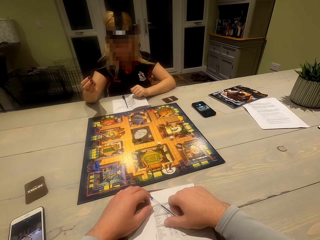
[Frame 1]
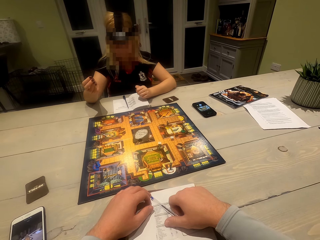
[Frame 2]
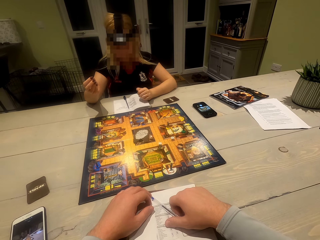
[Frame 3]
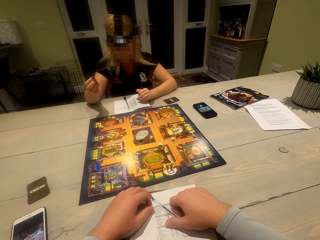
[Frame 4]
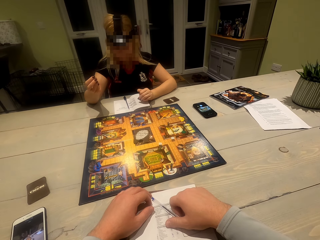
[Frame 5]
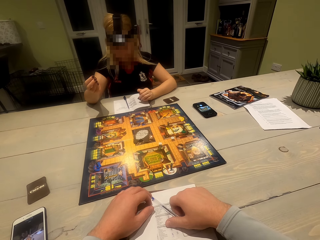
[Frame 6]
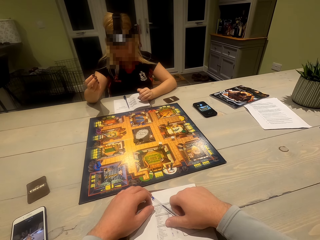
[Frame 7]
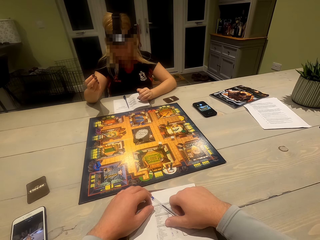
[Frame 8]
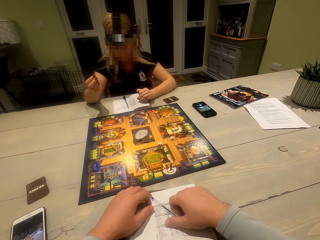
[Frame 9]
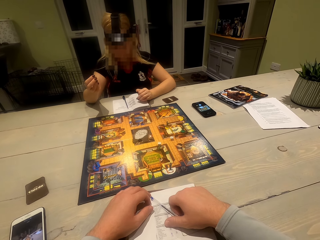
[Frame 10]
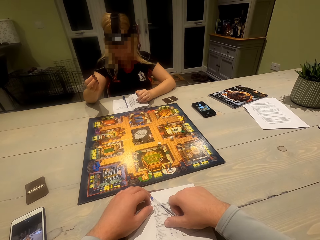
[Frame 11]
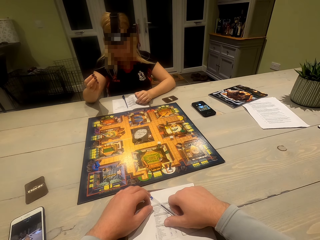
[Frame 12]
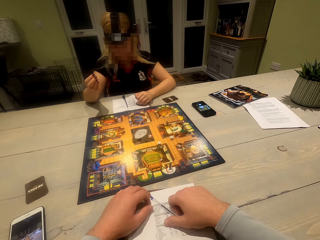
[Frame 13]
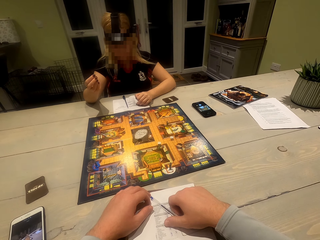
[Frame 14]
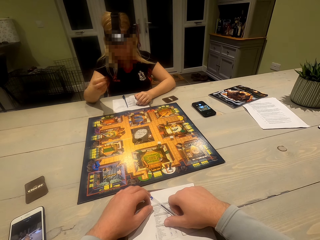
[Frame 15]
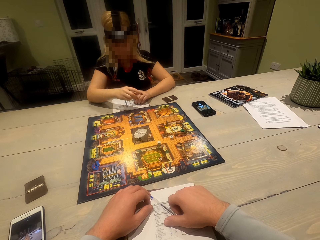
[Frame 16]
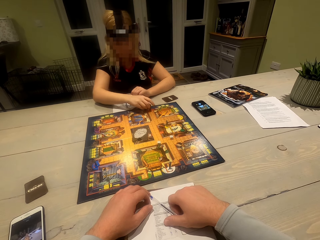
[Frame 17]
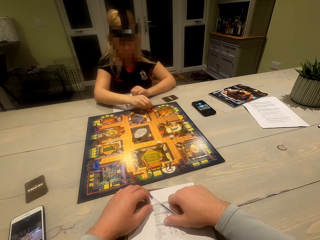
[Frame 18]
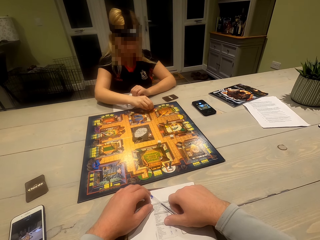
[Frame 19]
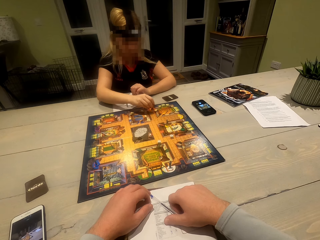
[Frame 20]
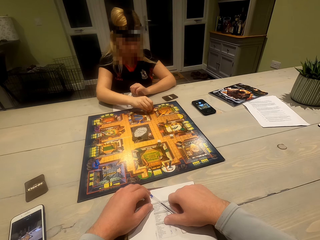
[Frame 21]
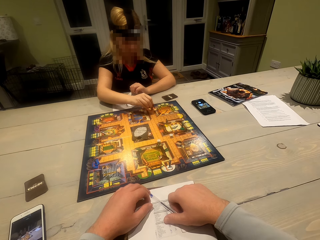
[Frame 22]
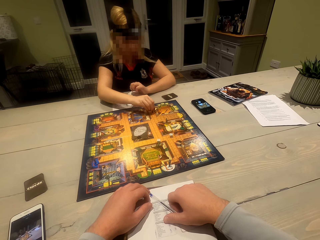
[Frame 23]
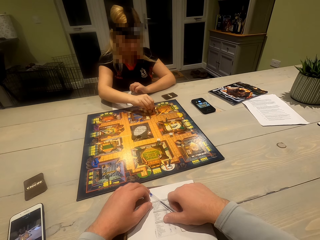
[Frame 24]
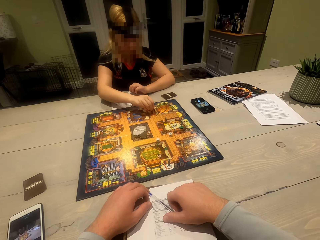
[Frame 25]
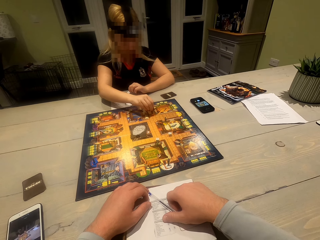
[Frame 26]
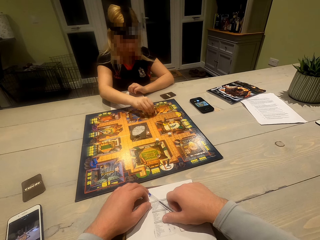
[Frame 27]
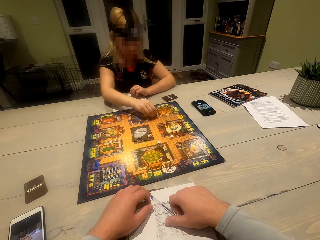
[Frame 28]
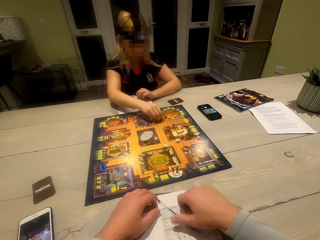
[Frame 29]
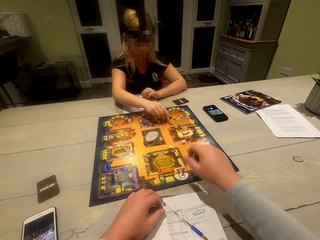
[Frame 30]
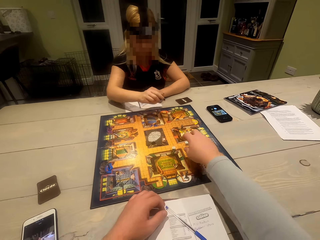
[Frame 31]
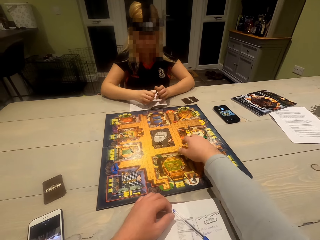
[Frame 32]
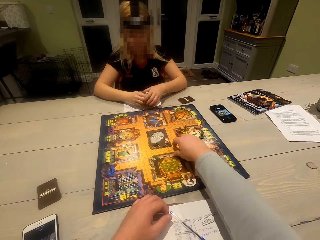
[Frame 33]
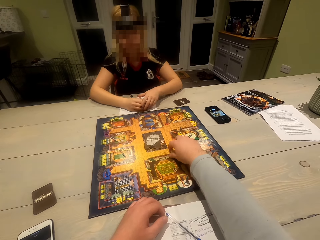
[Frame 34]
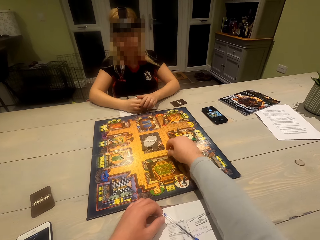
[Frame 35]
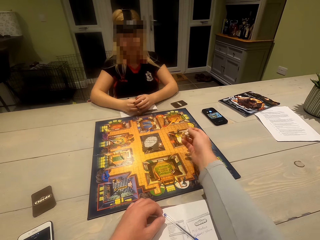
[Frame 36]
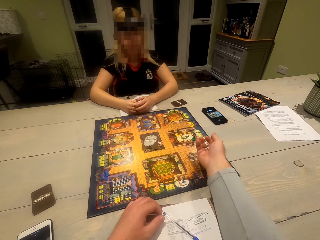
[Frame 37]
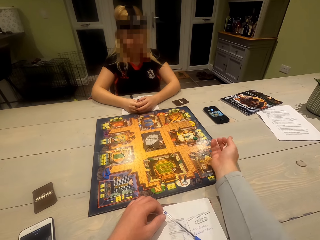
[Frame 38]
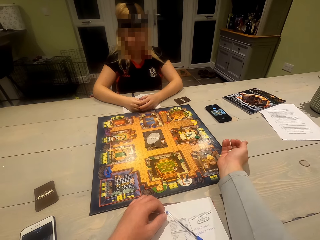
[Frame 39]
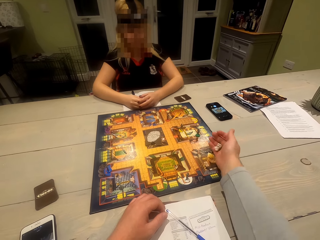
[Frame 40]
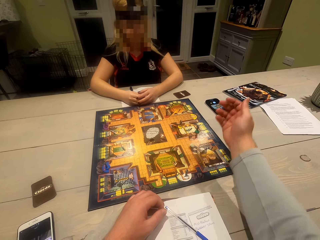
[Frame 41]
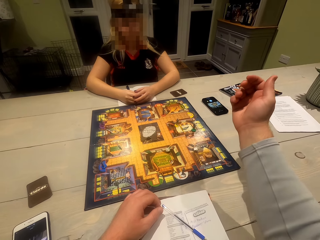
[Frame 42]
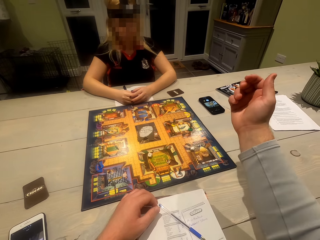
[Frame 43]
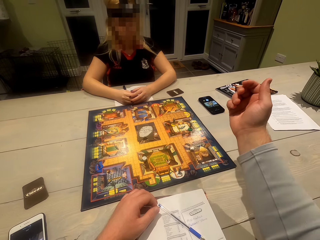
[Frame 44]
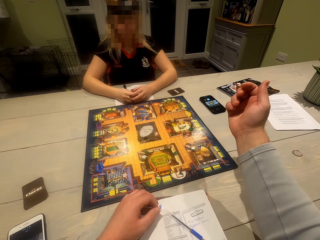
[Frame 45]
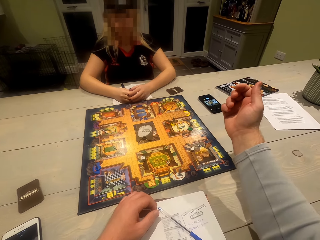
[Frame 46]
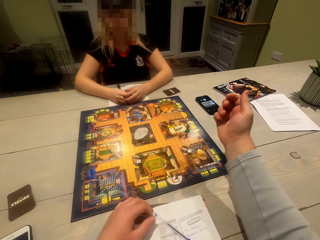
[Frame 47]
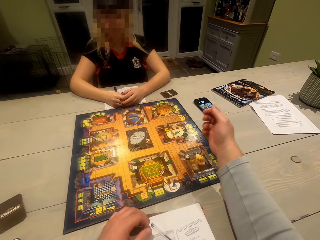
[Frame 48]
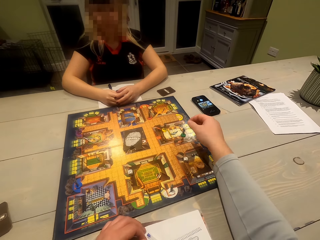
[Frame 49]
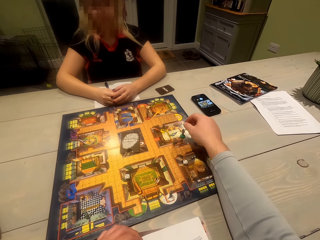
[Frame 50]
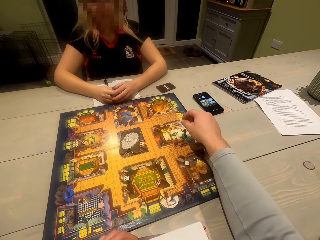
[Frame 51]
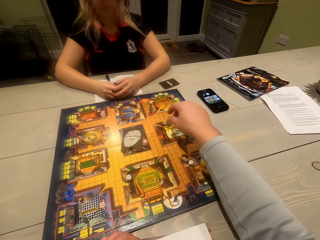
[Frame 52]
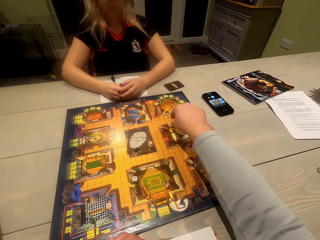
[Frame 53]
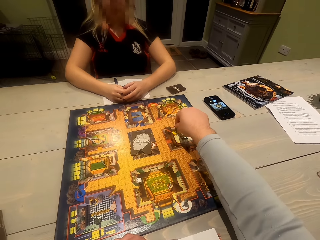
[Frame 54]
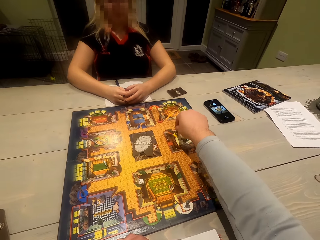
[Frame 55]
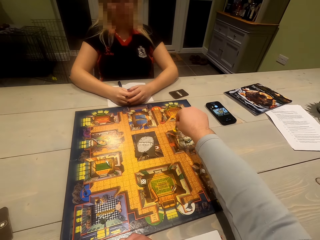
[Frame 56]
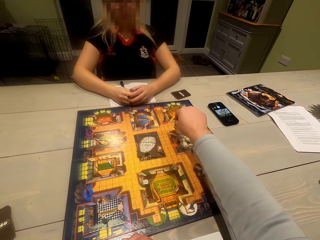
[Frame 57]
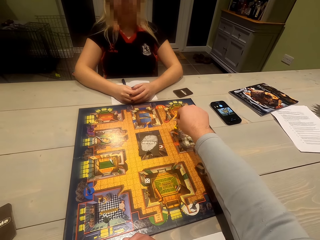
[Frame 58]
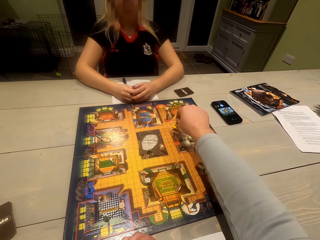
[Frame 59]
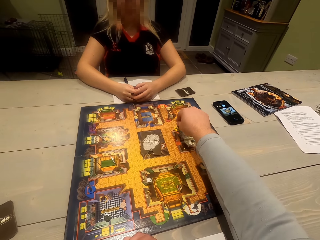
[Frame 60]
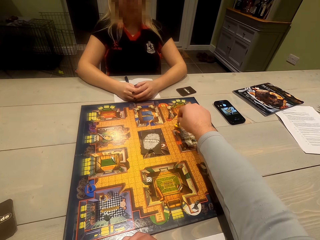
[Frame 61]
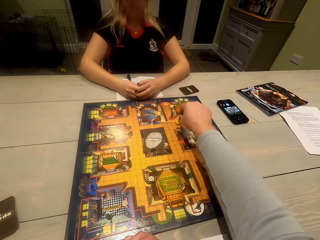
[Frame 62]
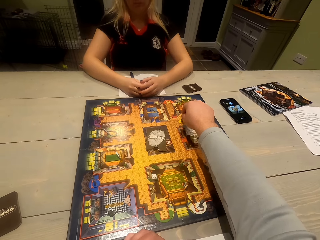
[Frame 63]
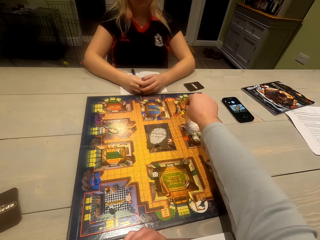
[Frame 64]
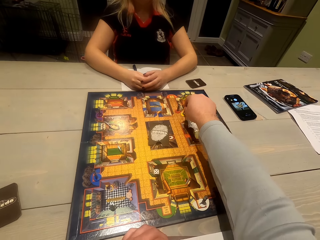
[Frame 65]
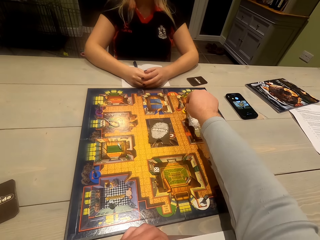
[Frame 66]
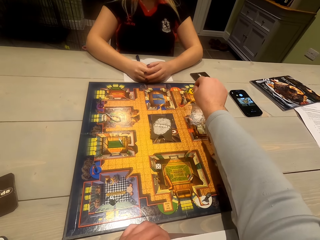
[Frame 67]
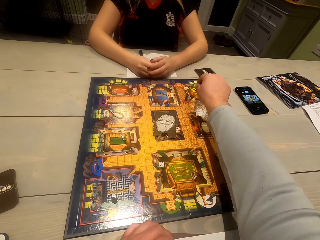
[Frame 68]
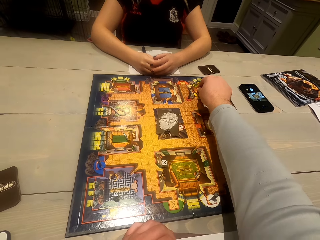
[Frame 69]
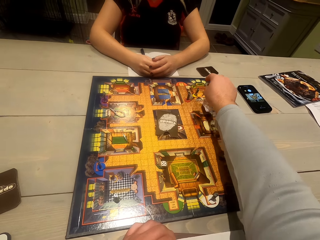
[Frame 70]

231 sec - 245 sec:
The camera wearer looks at the board game. A woman looks at the board game. She moves a token on the gameboard. She moves dice on the board game. The camera wearer picks the dice on the gameboard. The woman adjusts hands. The camera wearer rolls the dice. They shake the dice. They drop the dice on the gameboard. They move a token on the gameboard.

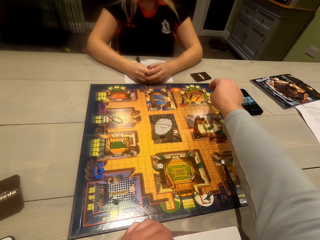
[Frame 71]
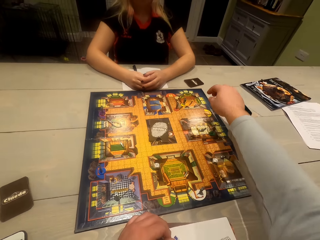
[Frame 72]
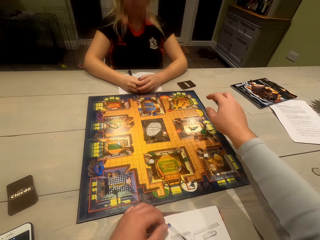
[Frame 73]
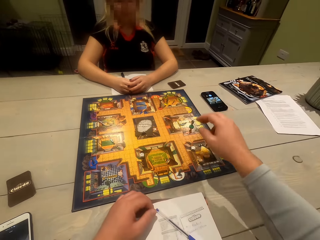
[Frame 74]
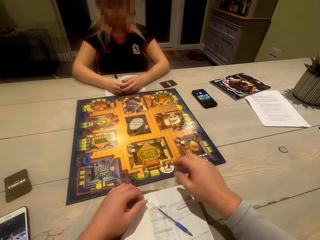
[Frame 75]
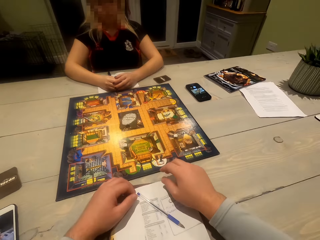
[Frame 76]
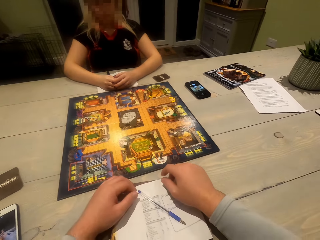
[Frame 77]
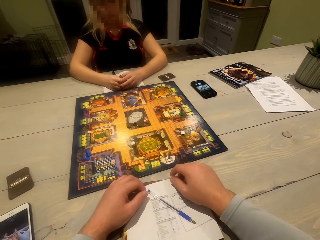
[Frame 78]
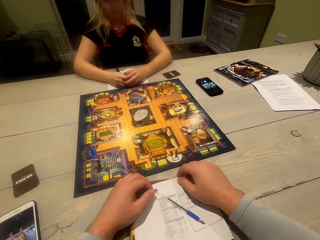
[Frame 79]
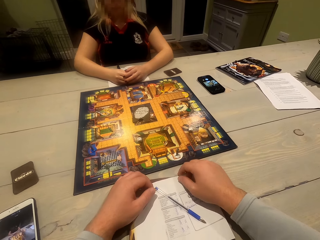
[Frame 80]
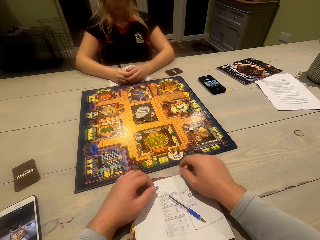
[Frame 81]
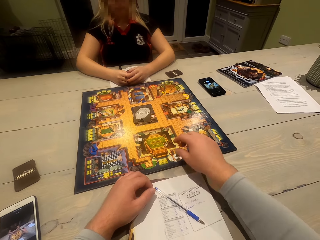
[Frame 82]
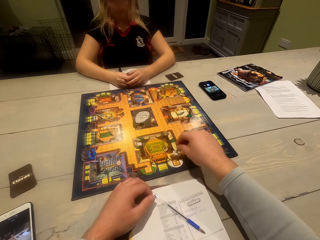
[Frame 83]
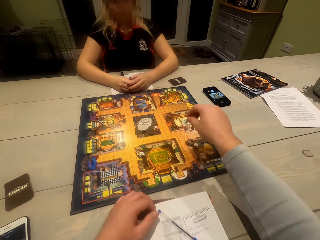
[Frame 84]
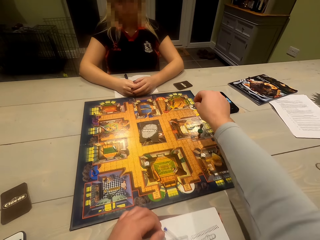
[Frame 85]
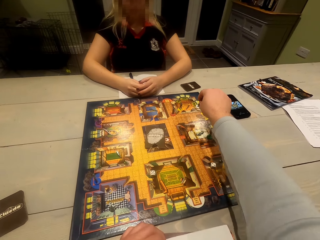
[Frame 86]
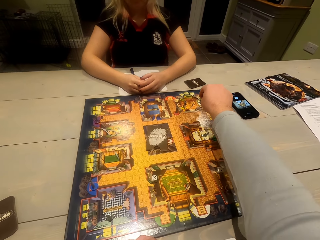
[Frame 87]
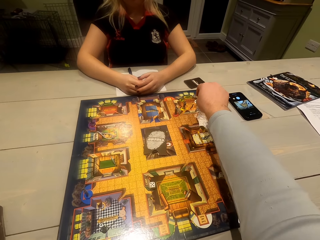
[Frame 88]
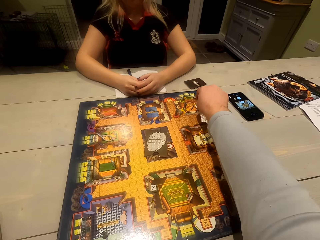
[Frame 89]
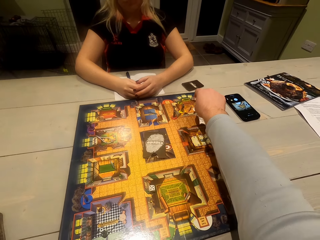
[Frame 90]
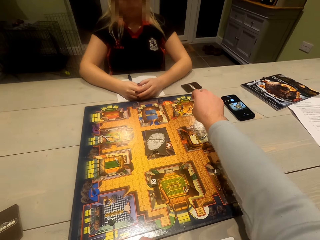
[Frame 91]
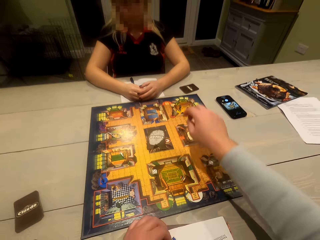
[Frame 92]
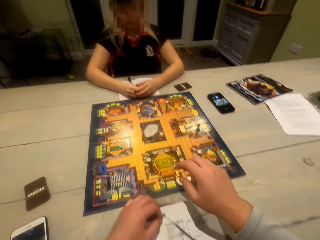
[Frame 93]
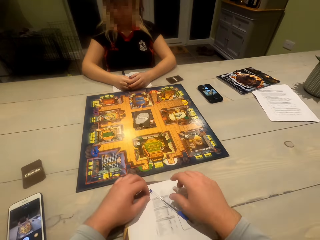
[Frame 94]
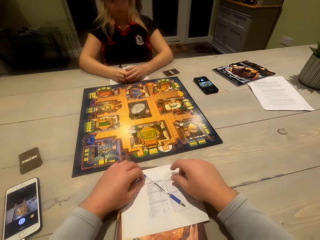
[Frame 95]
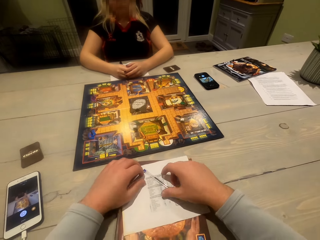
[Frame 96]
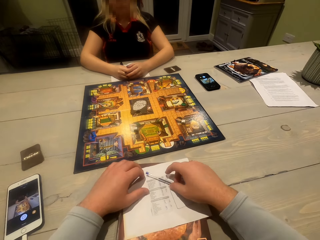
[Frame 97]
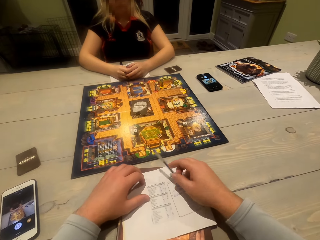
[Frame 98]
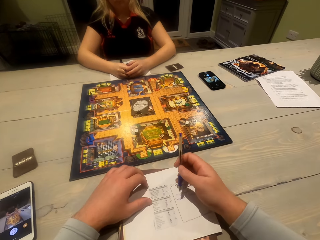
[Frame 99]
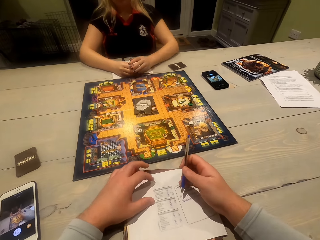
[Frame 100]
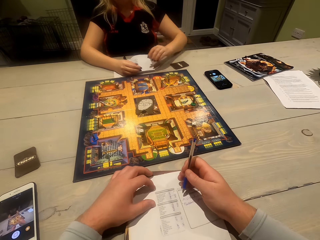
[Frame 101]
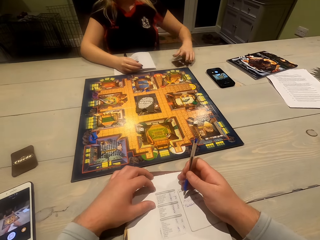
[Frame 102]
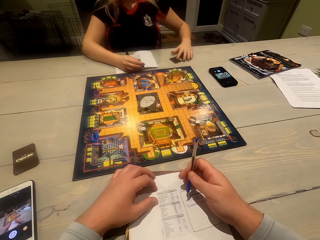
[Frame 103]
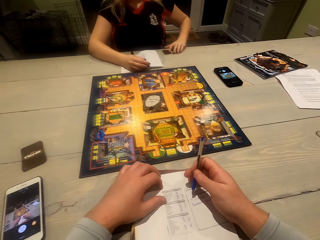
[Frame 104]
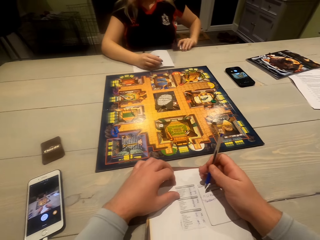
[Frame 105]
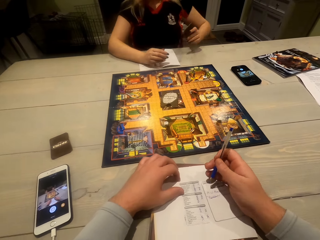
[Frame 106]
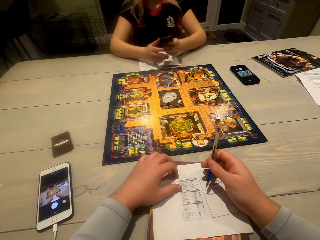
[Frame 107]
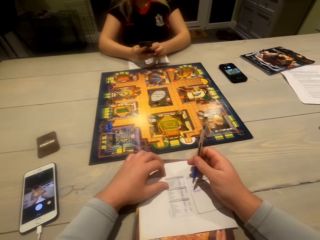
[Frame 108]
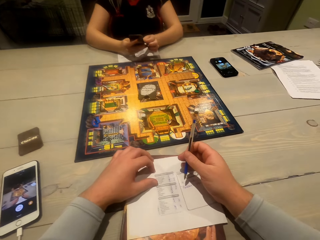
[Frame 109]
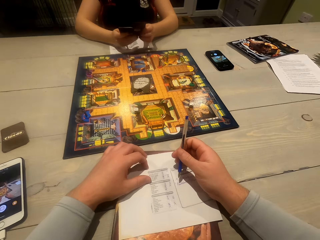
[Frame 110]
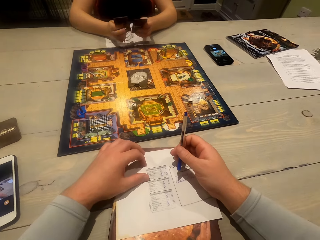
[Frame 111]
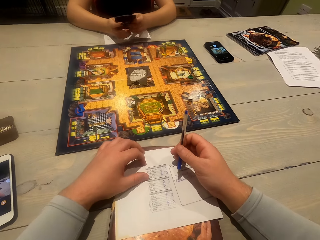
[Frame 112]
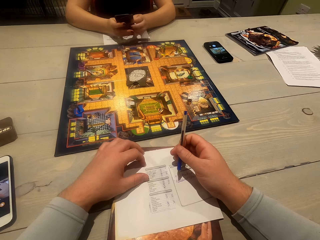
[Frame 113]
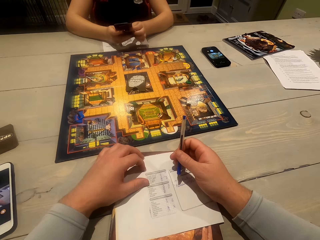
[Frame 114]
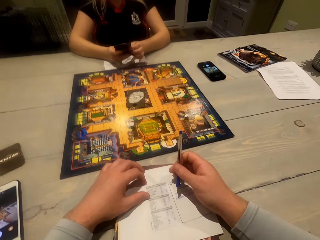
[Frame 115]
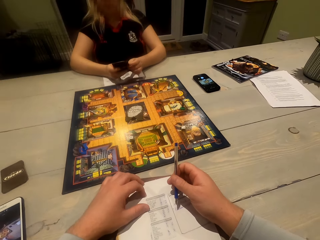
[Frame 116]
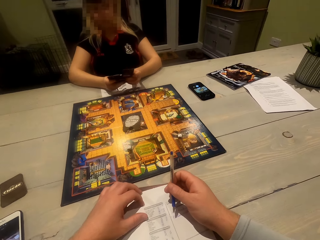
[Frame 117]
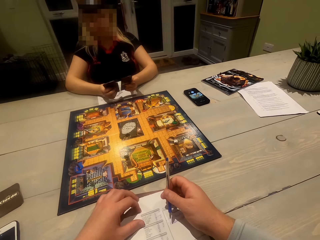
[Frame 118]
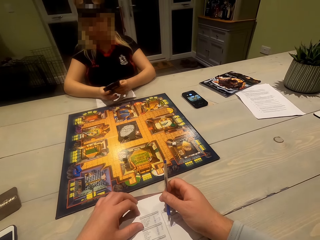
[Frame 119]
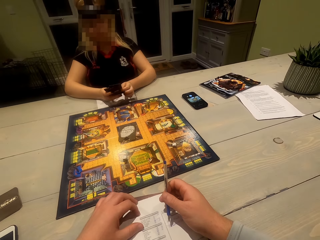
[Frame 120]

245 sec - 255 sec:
The camera wearer adjusts the right hand. They move a token on the gameboard. They pick a playing piece. They place the playing piece on the gameboard. They pick the pen. A woman picks cards on the table and adjusts the cards.
